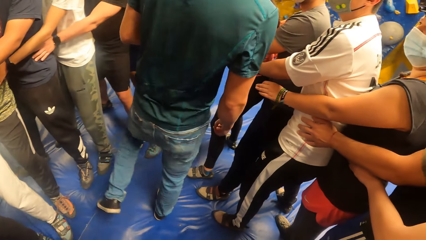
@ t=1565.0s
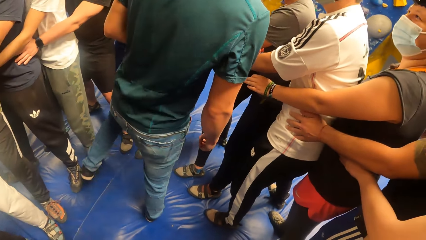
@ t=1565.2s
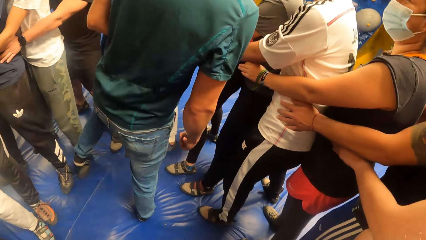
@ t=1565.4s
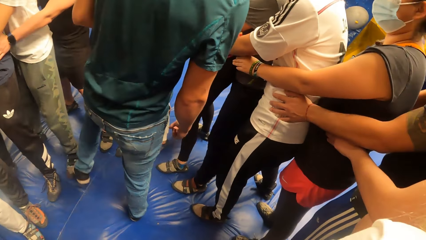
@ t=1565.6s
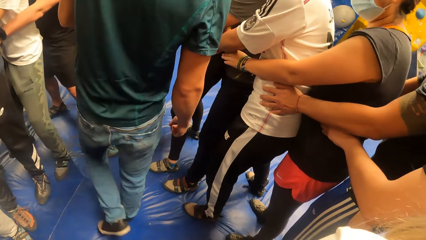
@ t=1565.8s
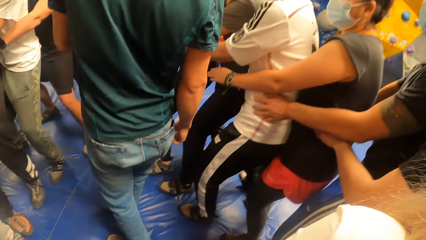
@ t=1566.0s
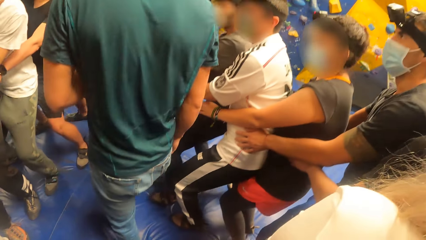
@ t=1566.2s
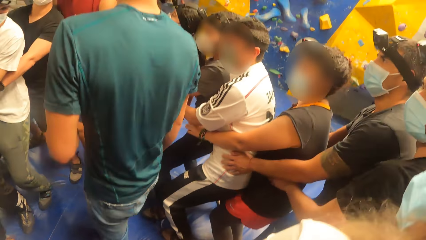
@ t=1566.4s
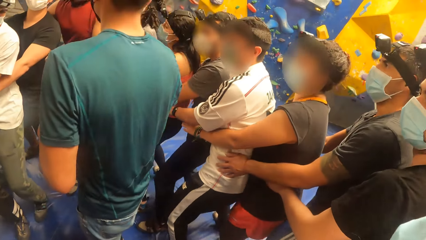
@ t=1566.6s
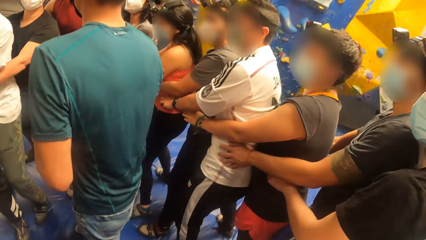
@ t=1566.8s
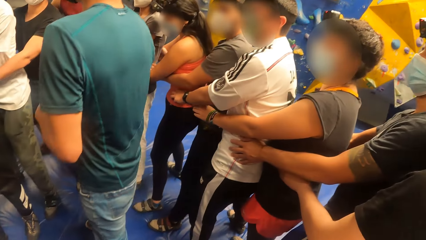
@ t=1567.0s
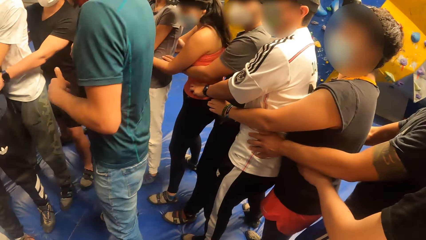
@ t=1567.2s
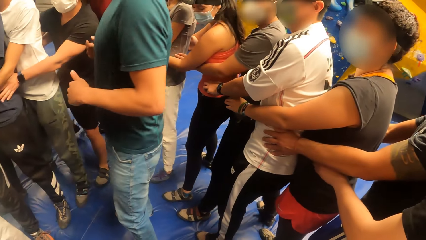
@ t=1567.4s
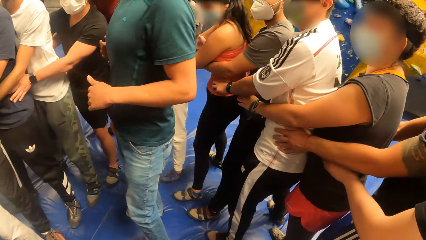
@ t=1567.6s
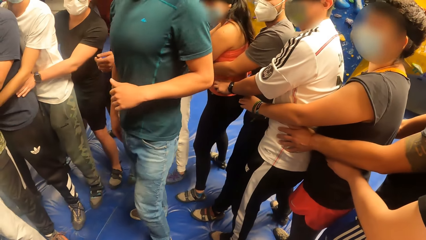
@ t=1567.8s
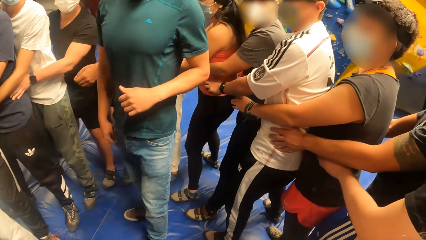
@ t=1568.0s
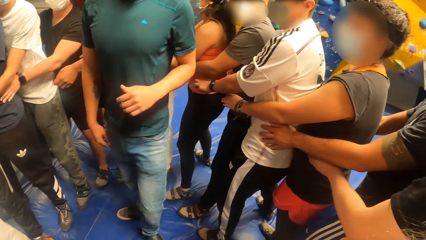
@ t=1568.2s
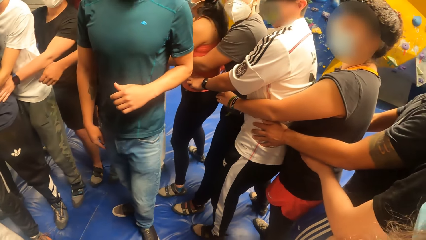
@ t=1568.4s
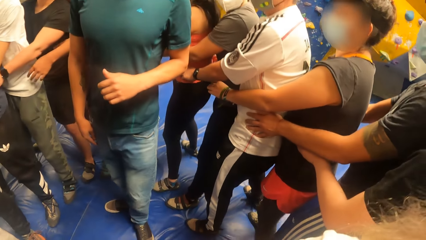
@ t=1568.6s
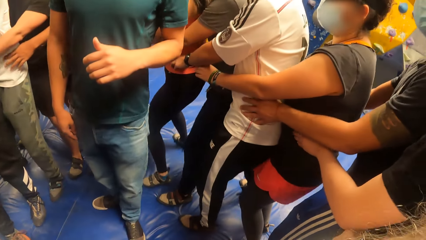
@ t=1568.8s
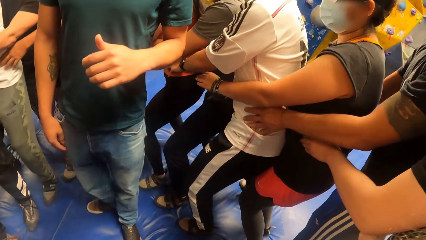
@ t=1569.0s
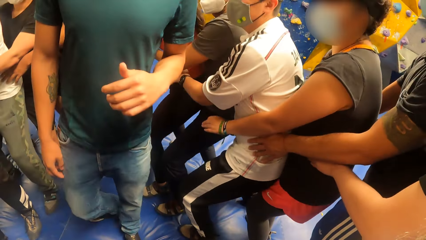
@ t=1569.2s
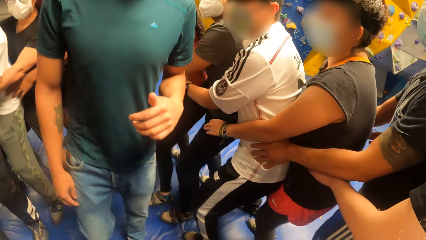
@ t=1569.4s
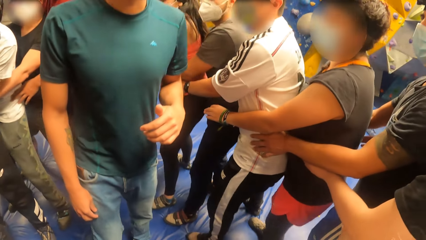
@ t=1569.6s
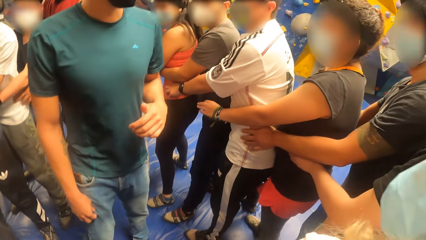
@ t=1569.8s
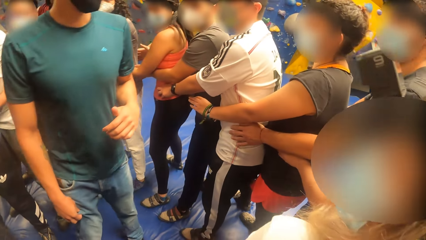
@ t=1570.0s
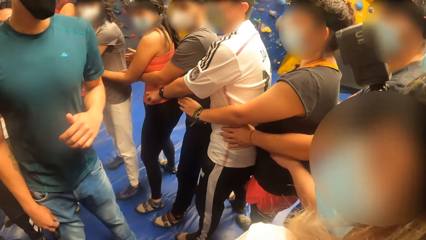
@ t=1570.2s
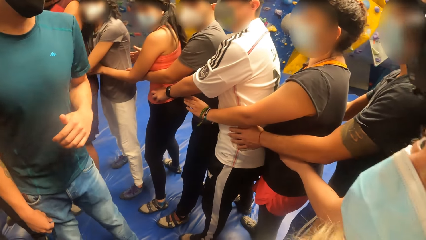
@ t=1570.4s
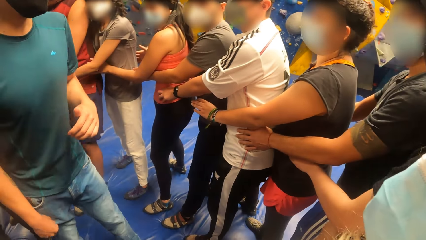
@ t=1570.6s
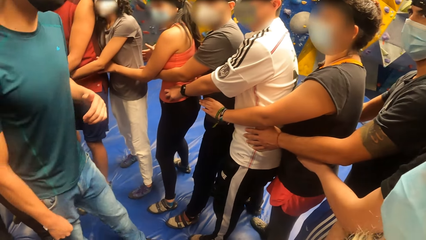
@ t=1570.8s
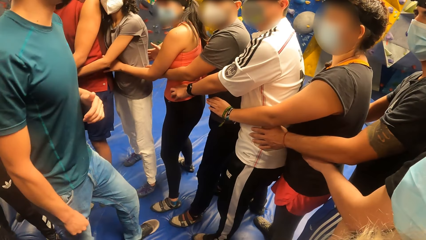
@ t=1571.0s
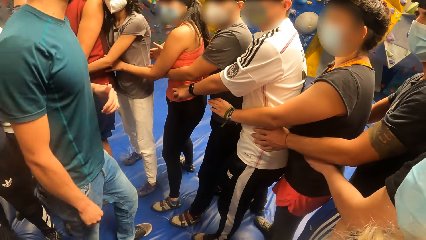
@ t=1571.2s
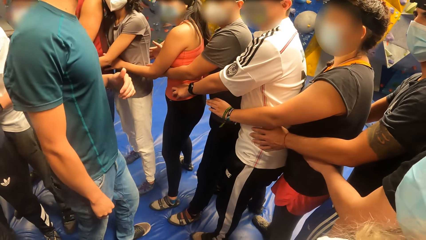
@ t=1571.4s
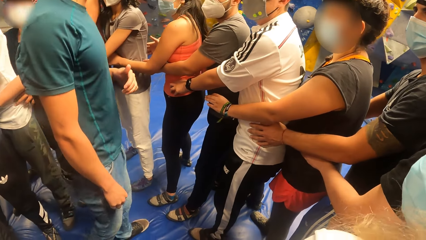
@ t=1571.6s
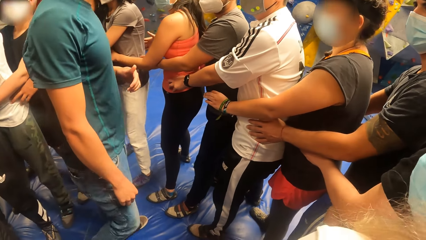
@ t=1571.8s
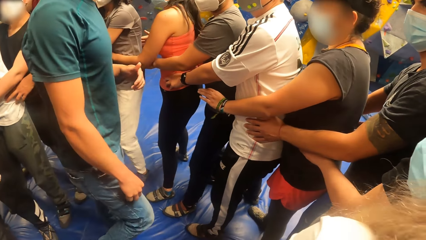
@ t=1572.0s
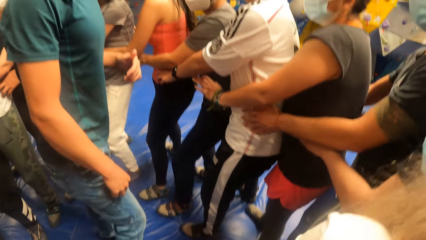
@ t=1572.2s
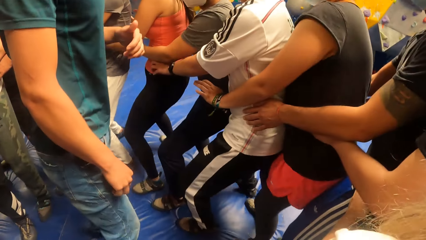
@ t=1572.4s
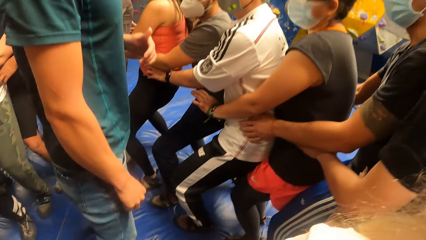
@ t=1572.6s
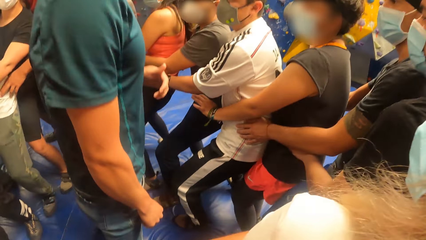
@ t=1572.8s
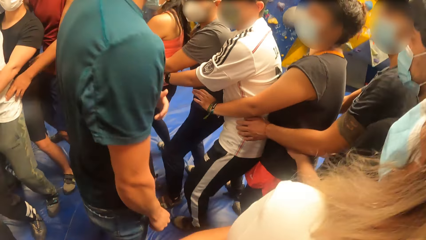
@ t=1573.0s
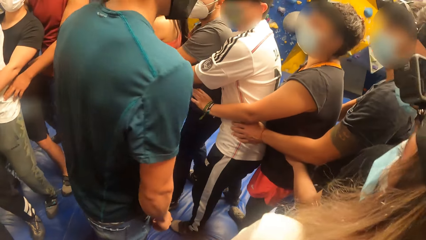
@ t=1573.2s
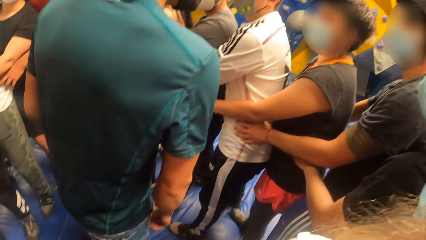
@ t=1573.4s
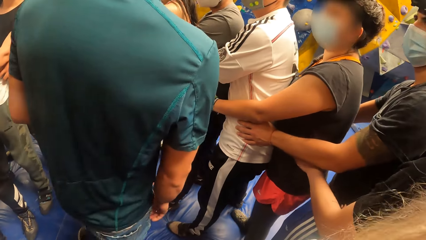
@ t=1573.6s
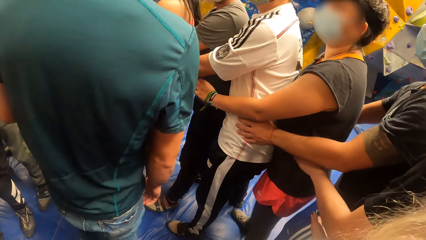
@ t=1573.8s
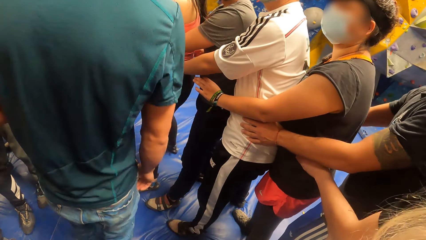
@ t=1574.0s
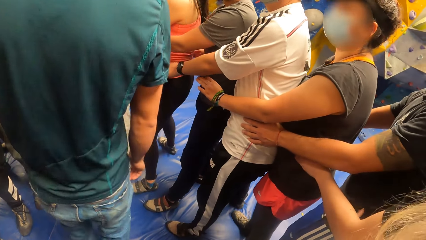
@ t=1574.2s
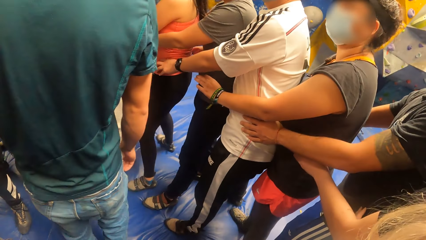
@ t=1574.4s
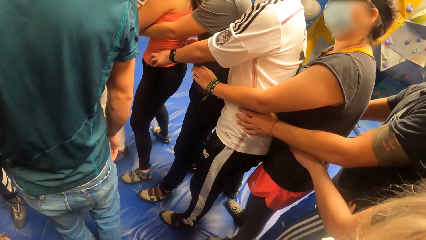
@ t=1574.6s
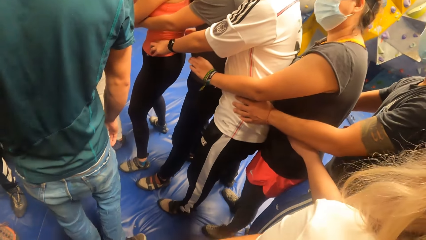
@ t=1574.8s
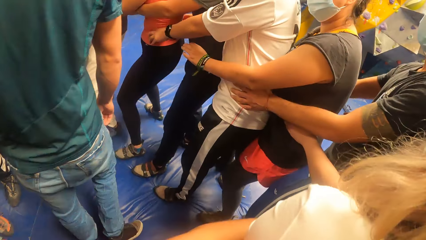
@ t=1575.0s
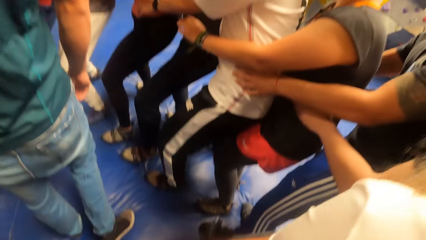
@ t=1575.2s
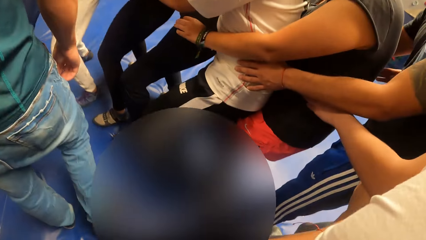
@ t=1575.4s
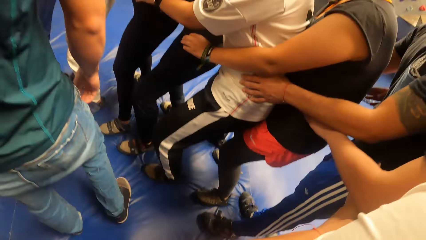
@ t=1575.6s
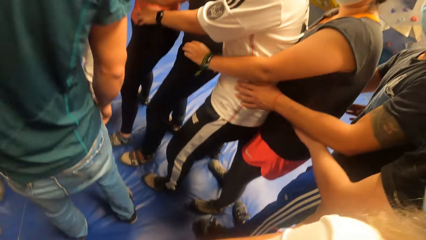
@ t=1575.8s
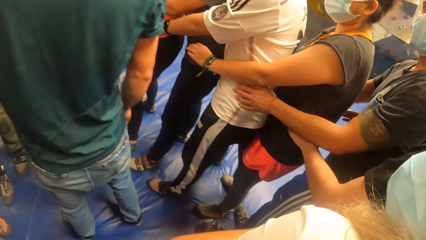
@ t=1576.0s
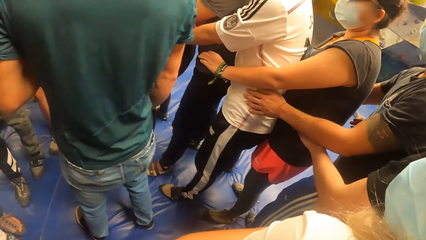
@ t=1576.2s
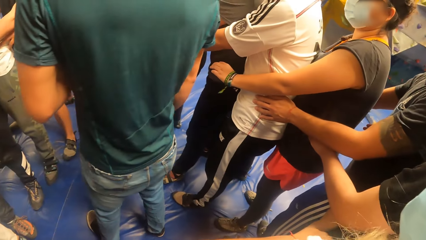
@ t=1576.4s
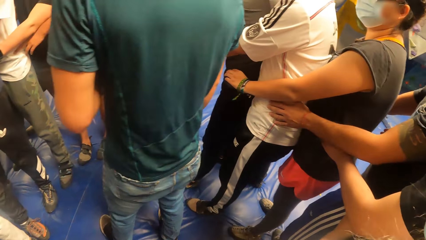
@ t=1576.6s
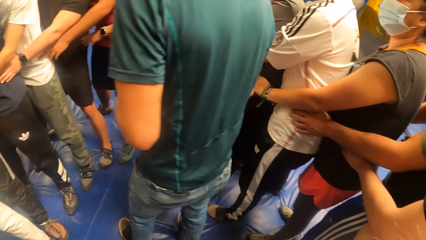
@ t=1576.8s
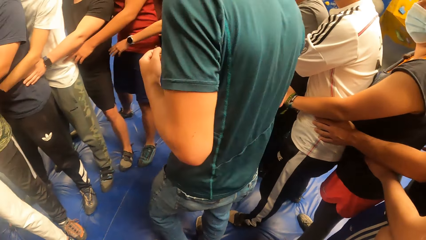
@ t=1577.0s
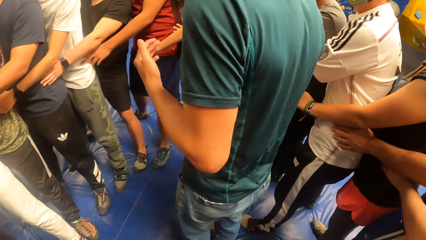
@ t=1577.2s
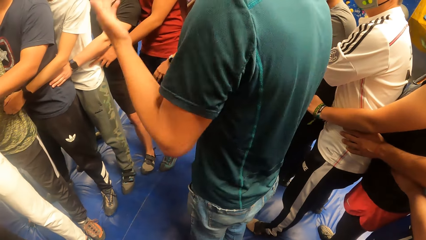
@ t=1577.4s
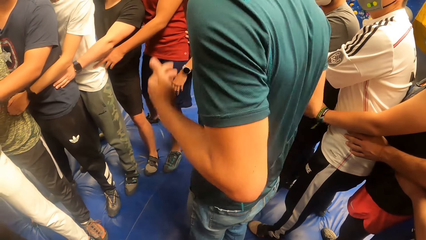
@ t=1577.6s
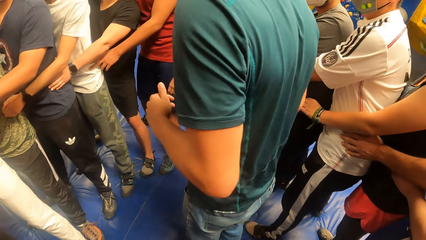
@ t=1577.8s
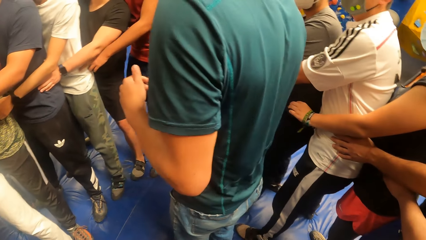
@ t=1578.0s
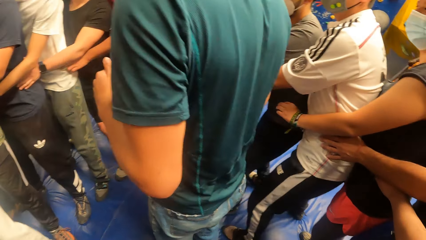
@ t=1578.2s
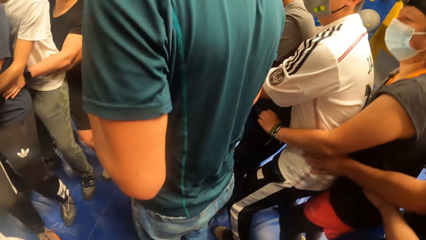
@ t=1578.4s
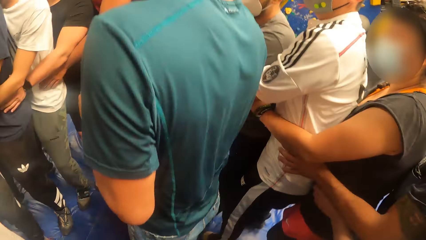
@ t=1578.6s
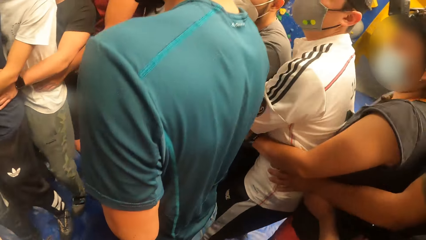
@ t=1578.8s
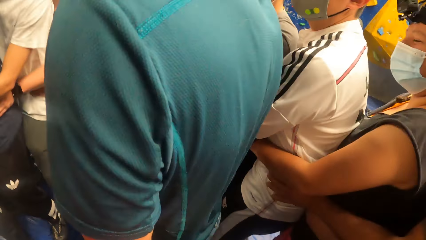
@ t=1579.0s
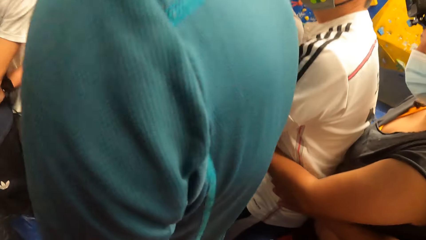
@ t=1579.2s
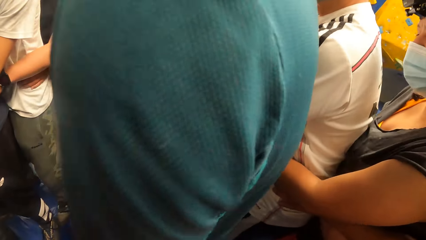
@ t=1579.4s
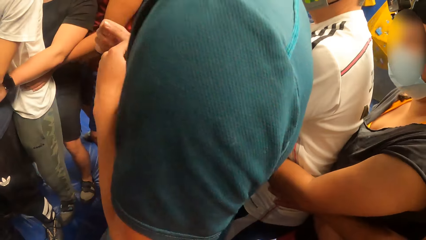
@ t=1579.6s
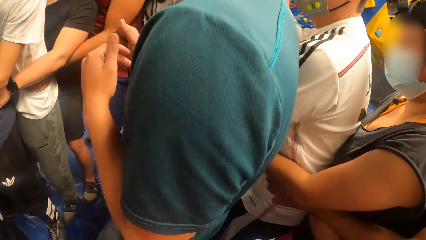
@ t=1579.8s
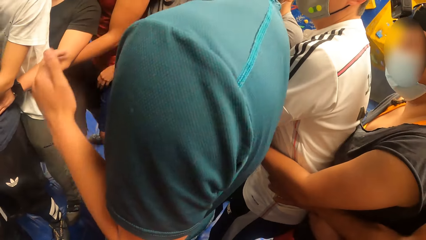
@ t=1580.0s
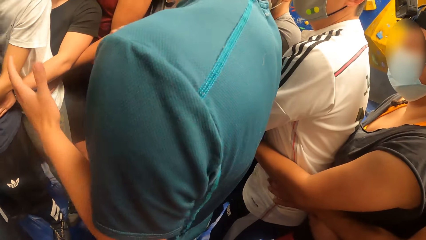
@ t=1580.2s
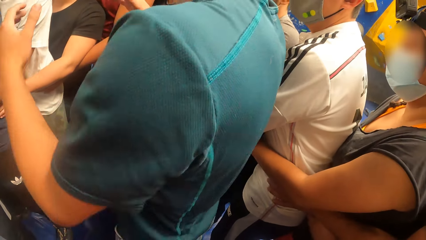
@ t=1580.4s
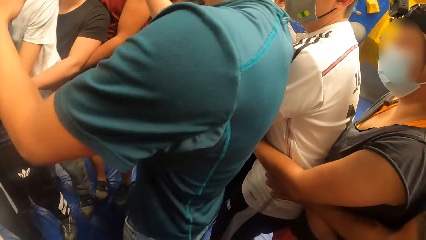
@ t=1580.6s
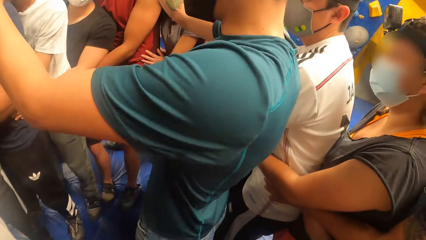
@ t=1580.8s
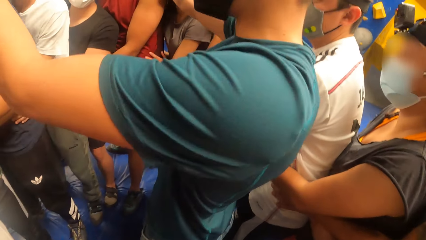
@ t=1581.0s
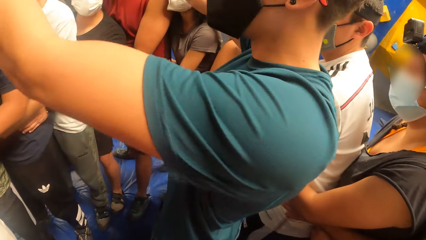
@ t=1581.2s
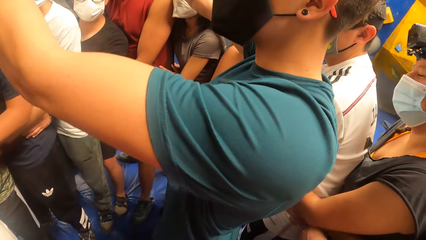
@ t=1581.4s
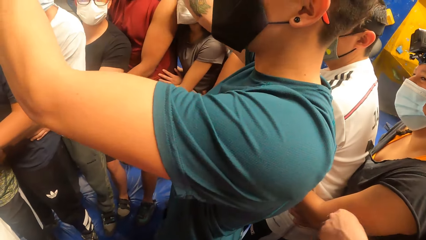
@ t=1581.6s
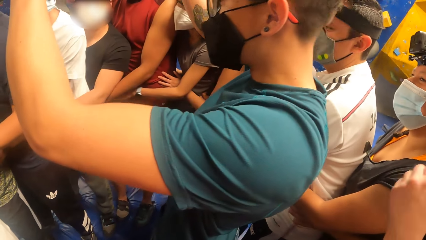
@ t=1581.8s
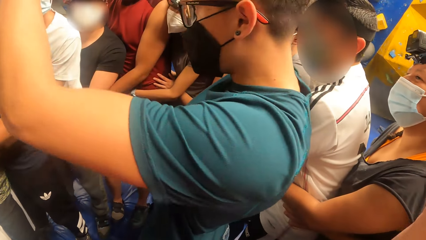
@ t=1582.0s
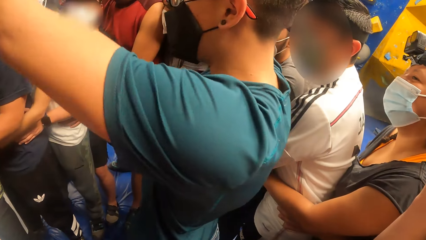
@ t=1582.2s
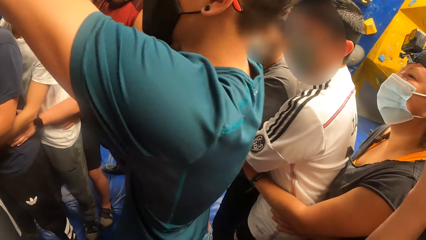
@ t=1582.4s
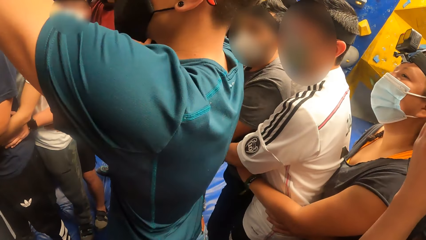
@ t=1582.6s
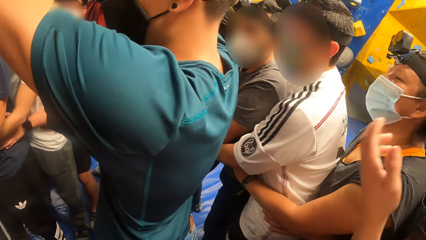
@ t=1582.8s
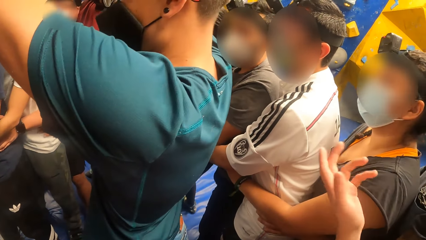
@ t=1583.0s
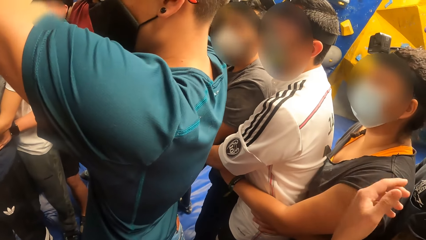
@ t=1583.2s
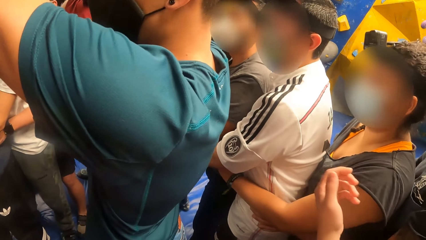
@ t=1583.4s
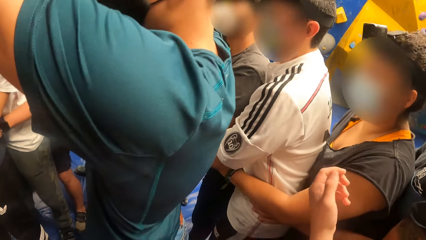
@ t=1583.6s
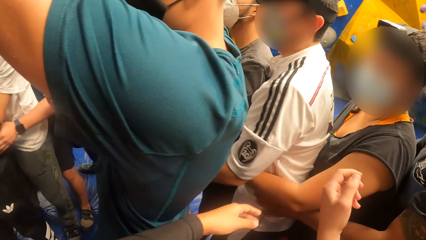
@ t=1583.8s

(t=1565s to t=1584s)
The man interacts with the group of people. The man raises hands.
